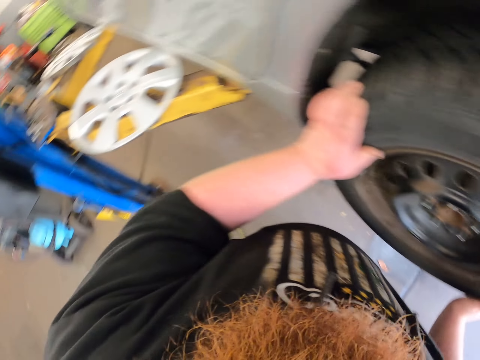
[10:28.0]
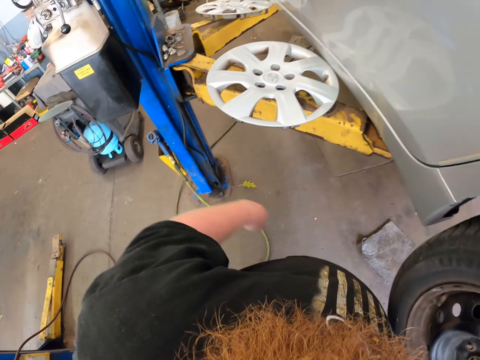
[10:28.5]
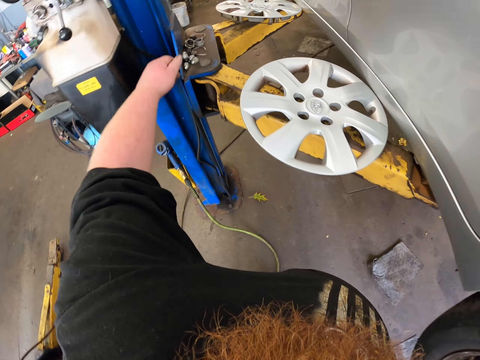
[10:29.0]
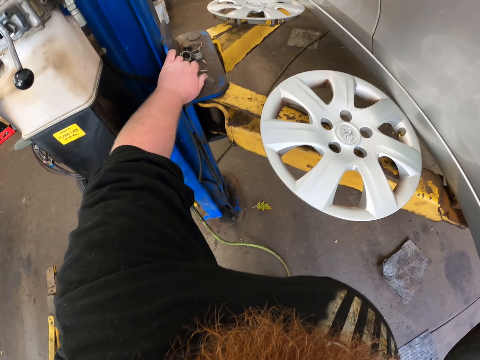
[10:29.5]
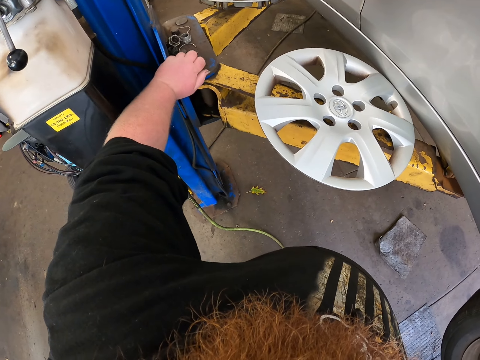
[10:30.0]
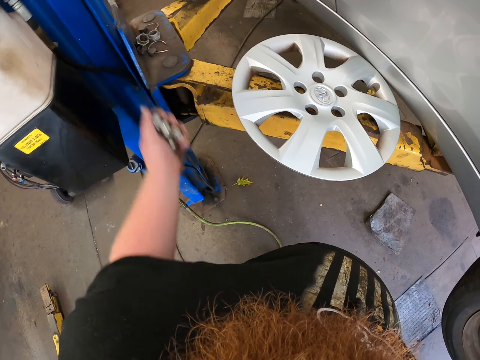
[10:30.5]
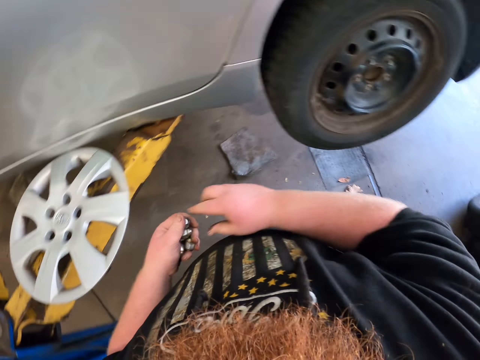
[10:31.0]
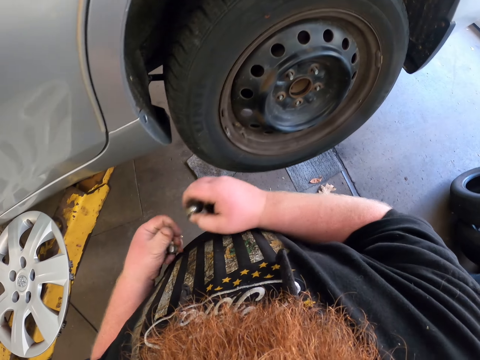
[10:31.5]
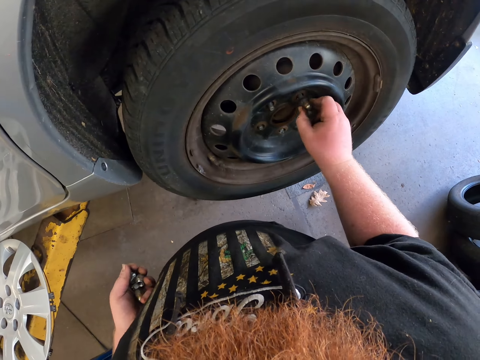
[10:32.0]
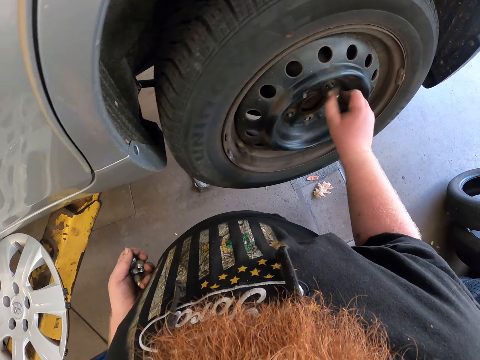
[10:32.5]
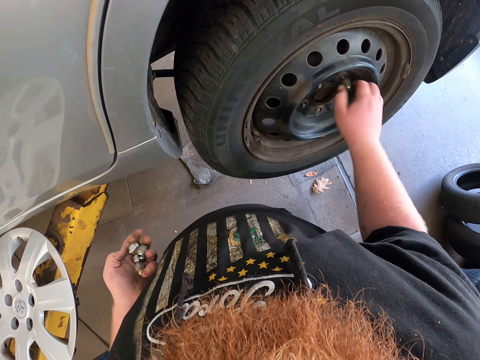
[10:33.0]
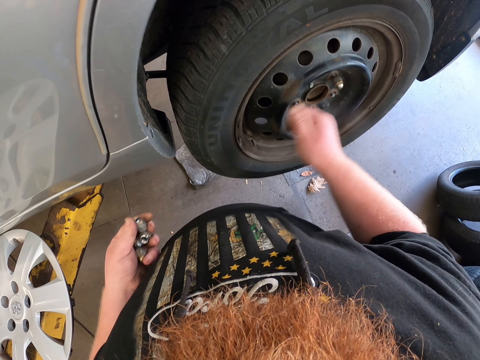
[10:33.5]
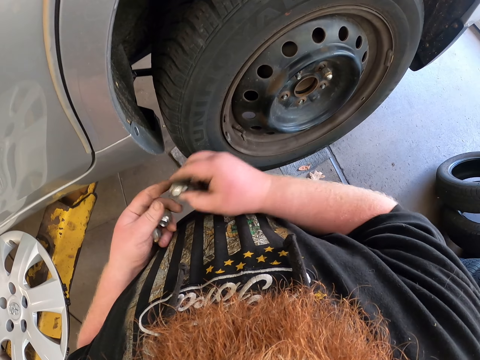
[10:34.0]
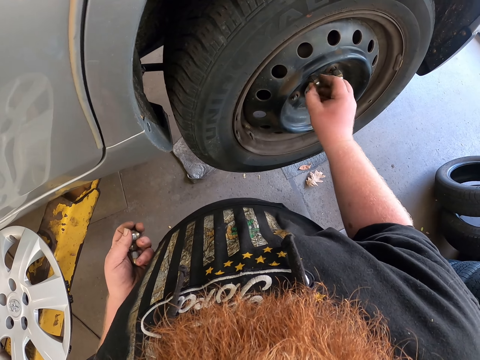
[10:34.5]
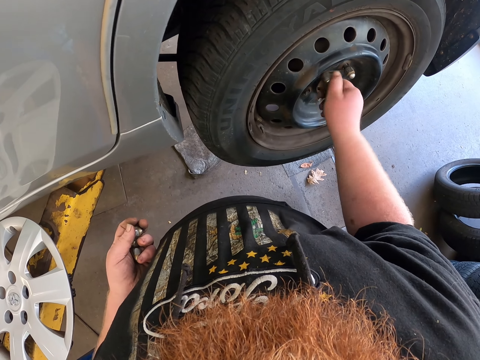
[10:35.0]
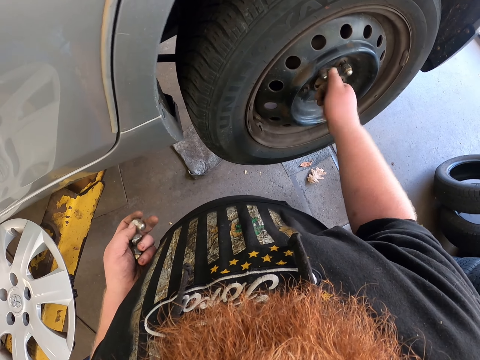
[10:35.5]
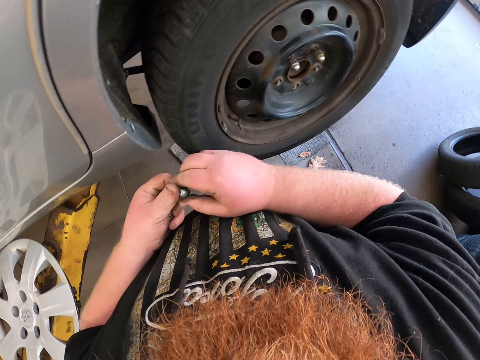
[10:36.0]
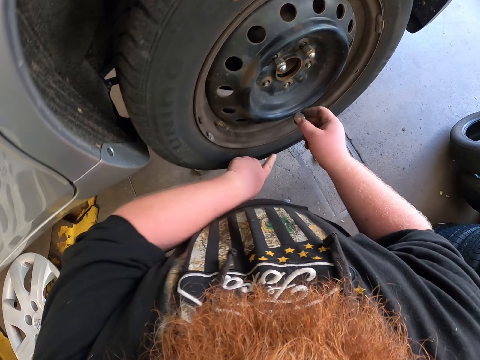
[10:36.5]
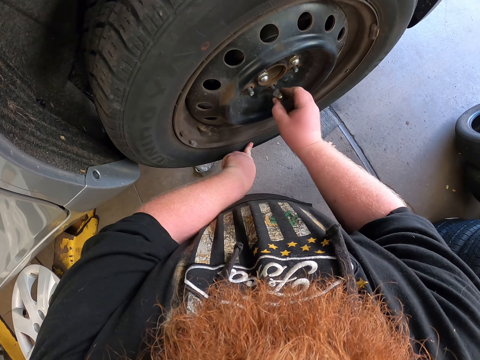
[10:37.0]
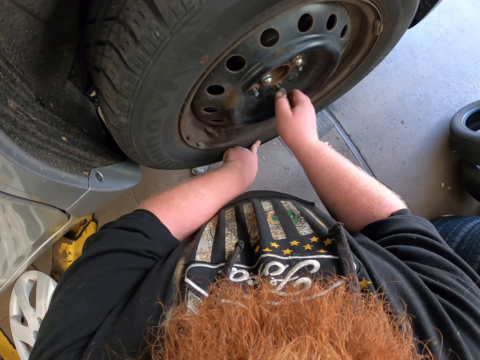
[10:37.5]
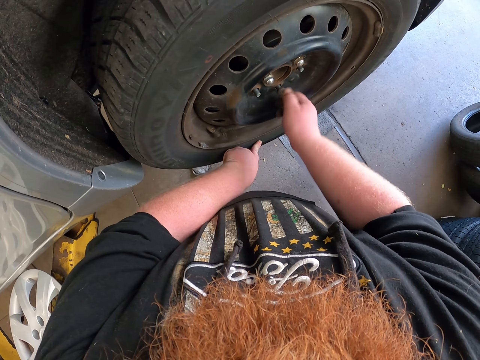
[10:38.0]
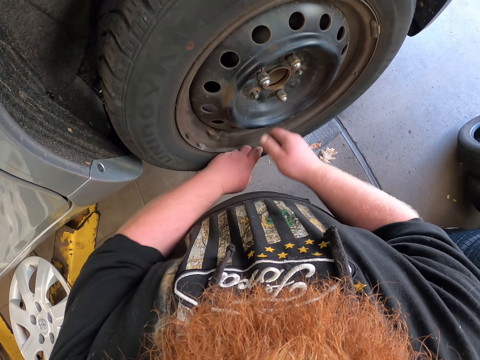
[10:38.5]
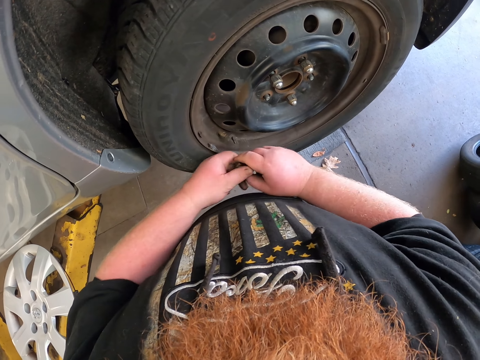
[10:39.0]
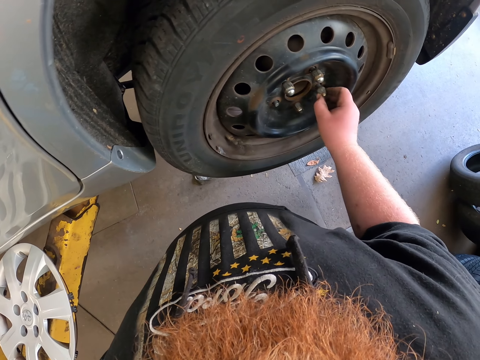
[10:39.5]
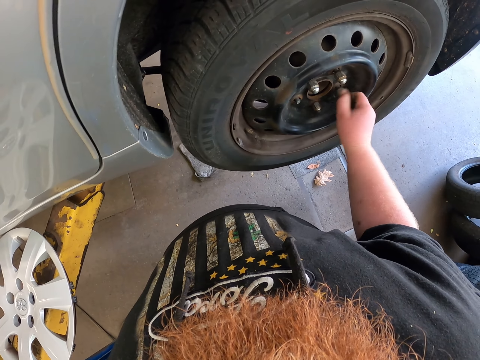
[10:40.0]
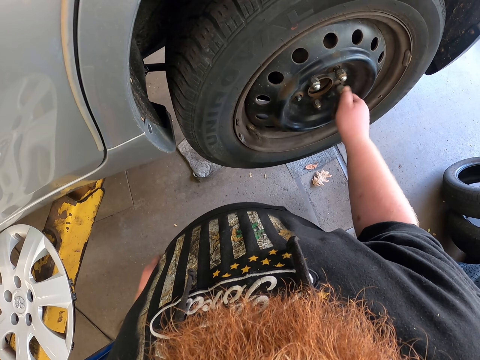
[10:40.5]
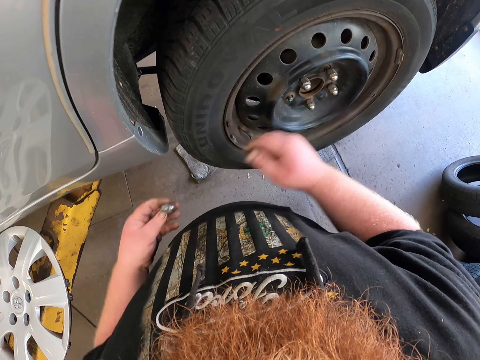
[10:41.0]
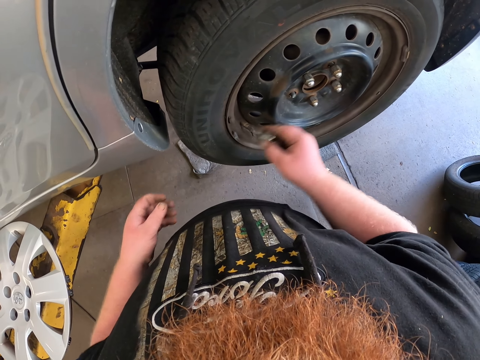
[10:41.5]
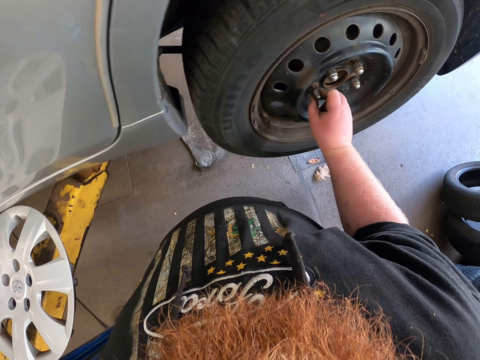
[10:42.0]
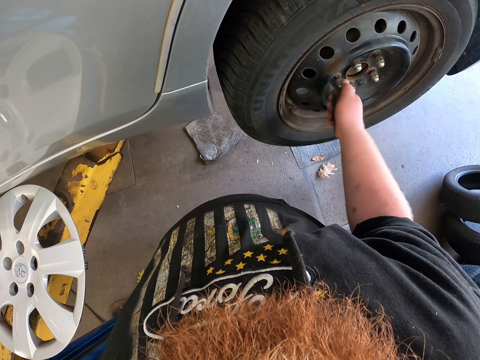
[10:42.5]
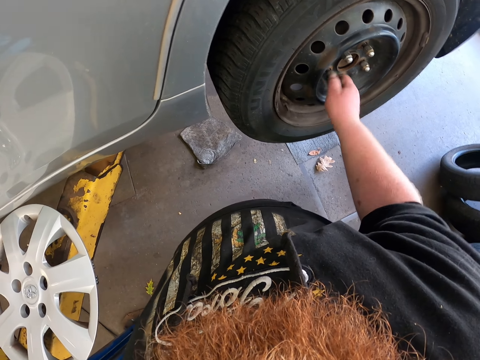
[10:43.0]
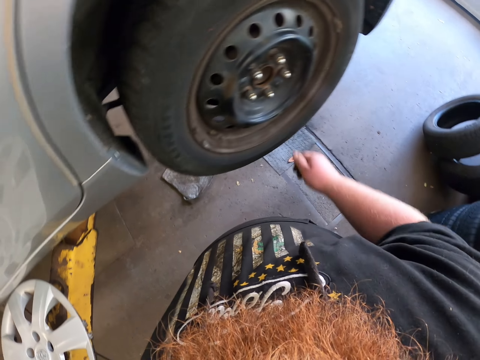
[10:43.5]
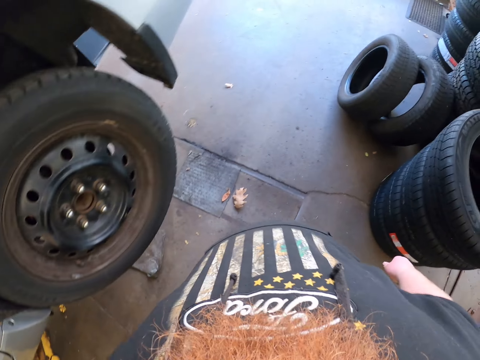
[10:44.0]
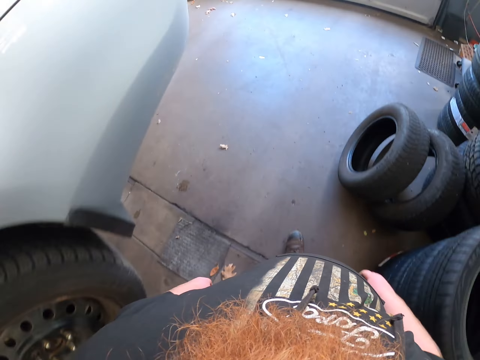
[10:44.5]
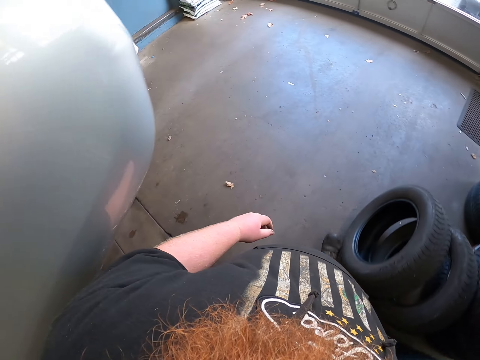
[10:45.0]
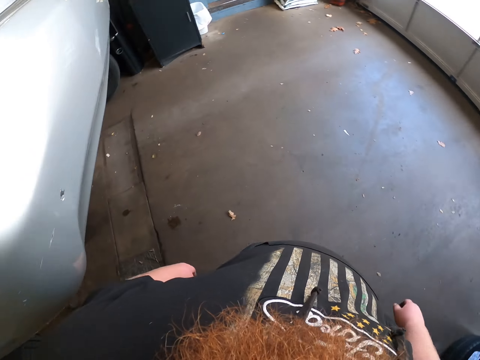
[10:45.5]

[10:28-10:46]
The camera wearer picks nuts. They pick a nut and fix the nut in the hub bolt. They pick a nut and fix the nut in the hub bolt. They pick a nut, adjust the wheel and fix the nut in the hub bolt. They pick a nut and fix the nut in the hub bolt. They pick a nut and fix the nut in the hub bolt. They walk in the workshop.

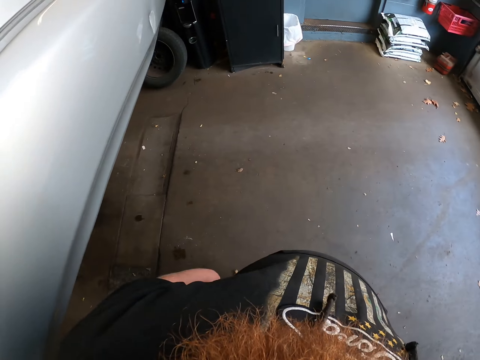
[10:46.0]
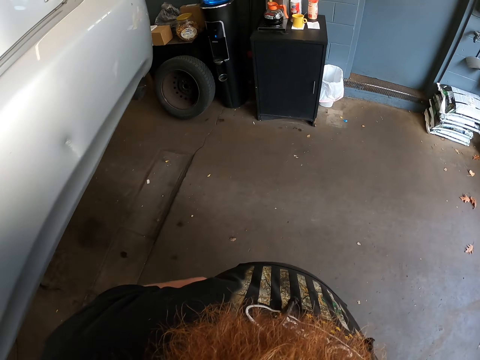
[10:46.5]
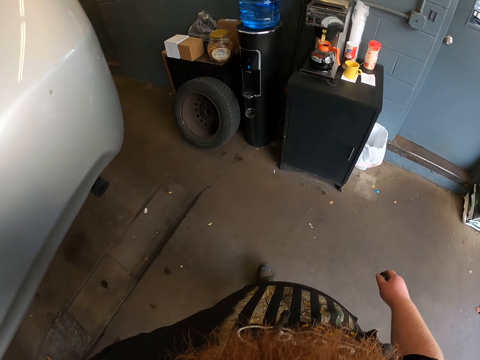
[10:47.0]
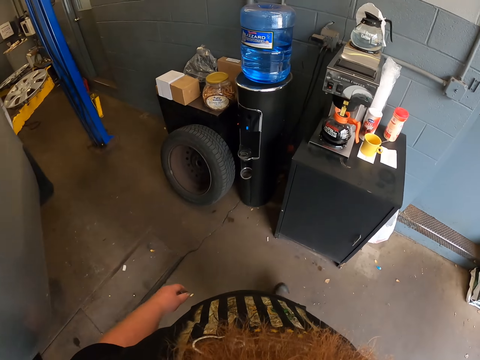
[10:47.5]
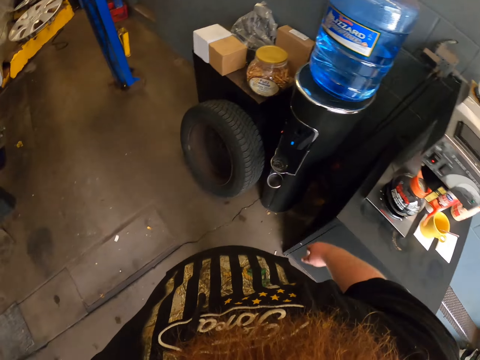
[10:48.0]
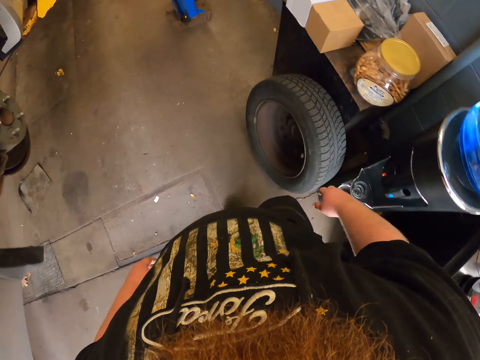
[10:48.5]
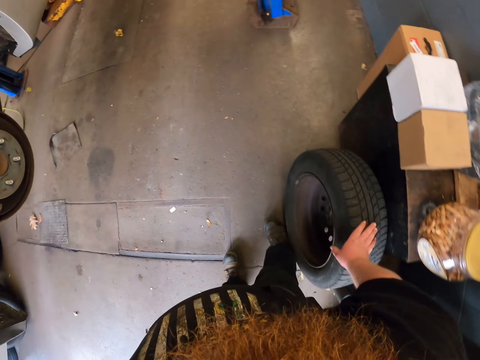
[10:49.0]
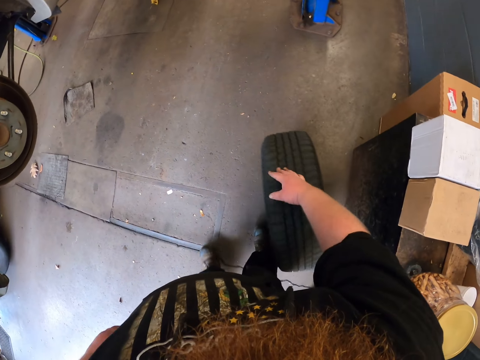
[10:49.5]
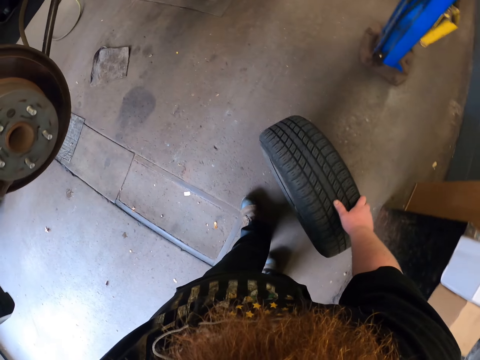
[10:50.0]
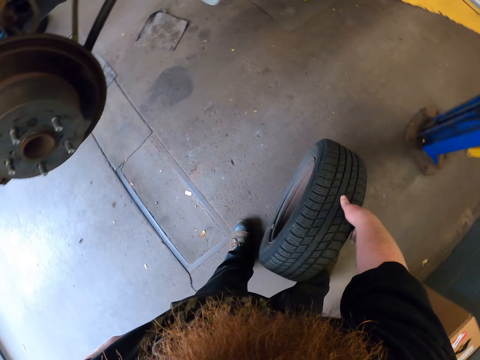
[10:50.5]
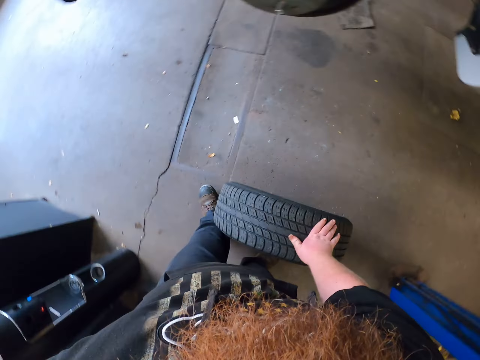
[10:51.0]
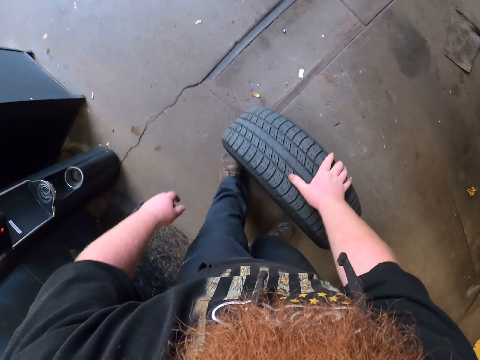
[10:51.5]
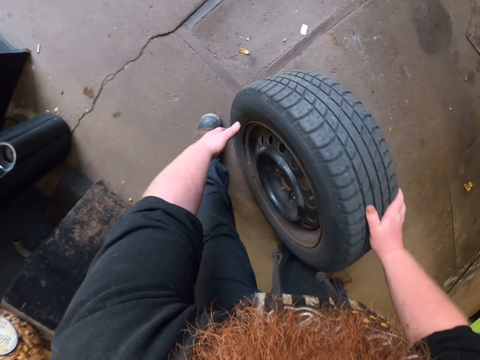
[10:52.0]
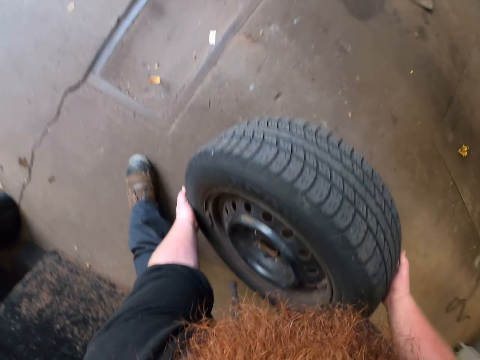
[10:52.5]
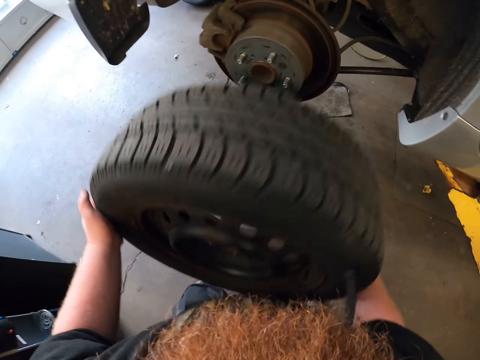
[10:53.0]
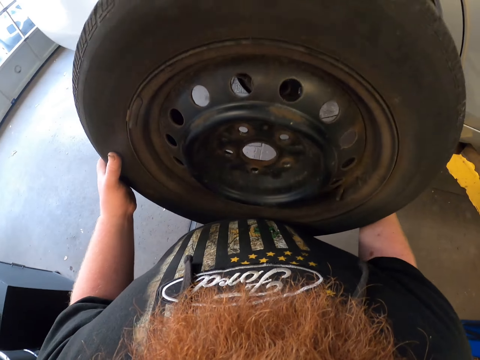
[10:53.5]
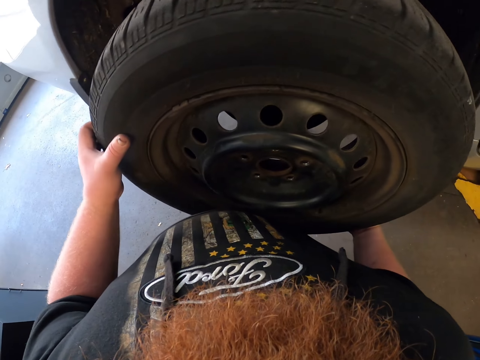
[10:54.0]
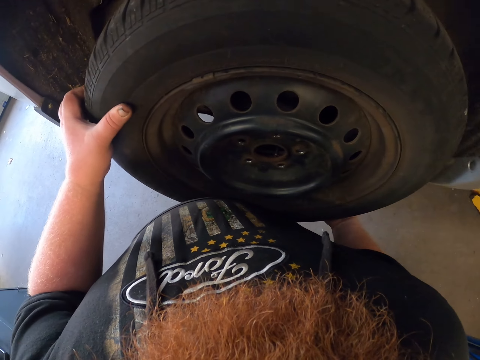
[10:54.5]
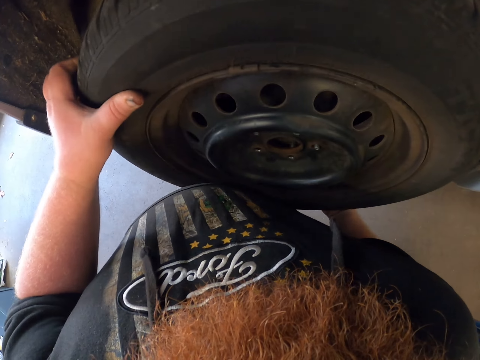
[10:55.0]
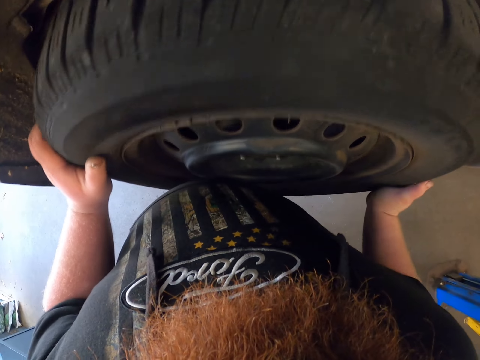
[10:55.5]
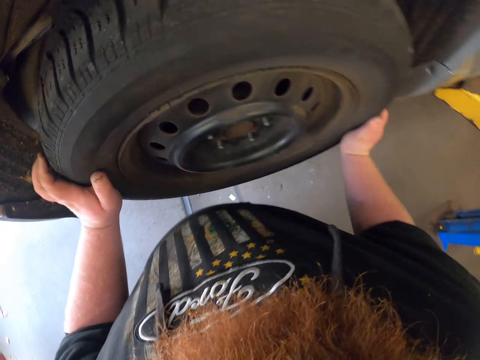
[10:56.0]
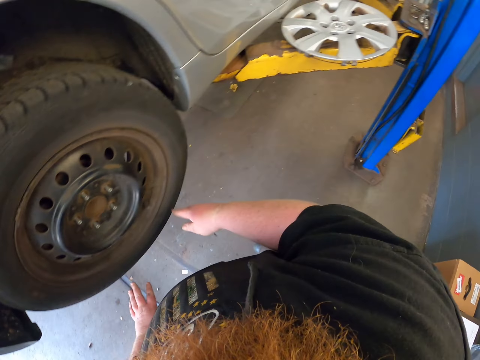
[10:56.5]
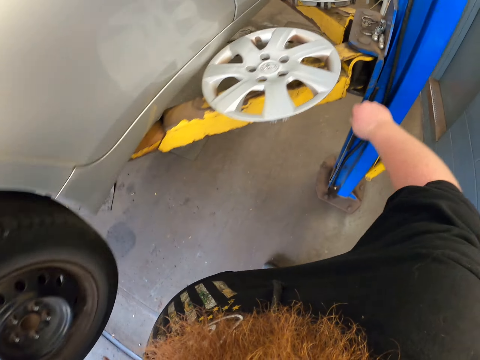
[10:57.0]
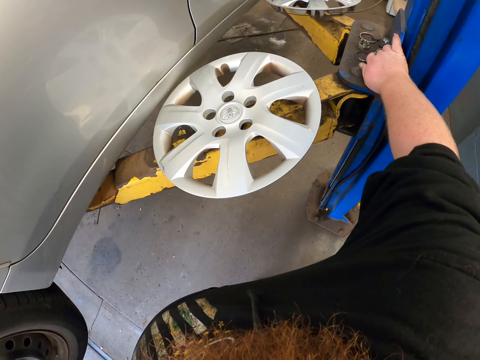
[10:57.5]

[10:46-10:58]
The camera wearer picks up the tire or wheel. They roll the tire on the ground. They rotate the wheel. They lift the wheel up. They put the wheel in the wheel hub. They pick up nuts or bolts.
